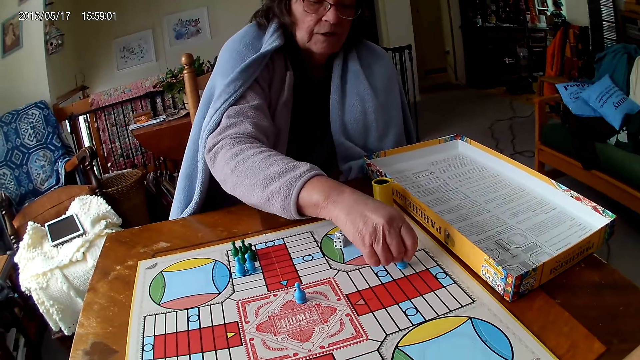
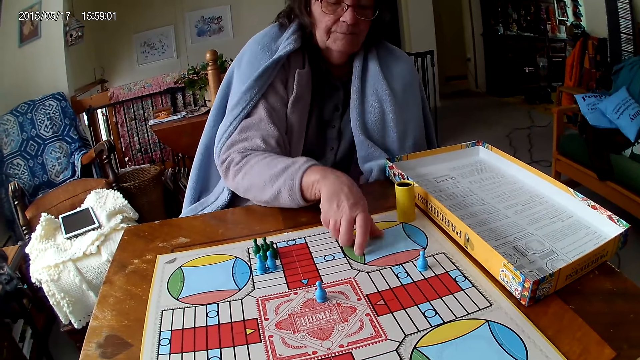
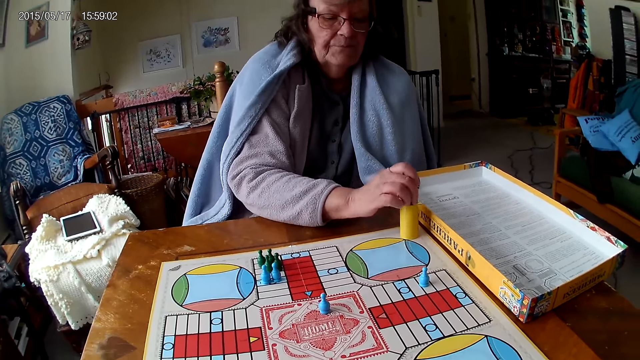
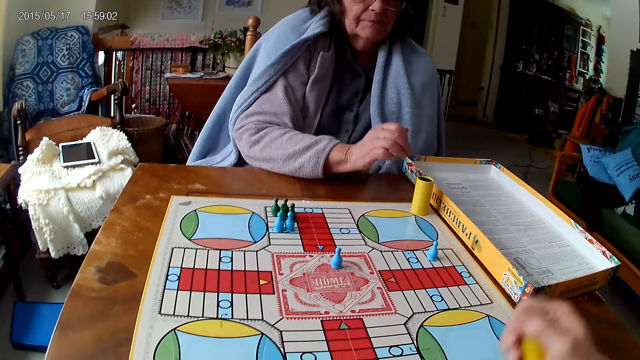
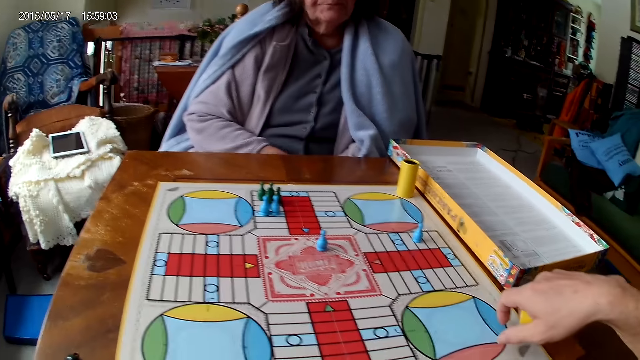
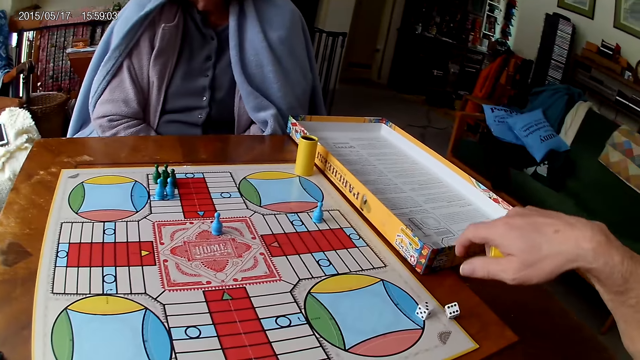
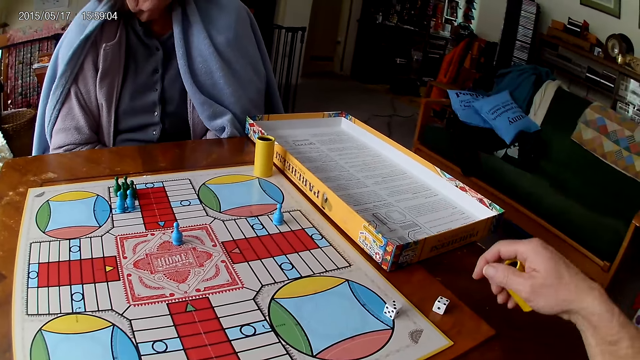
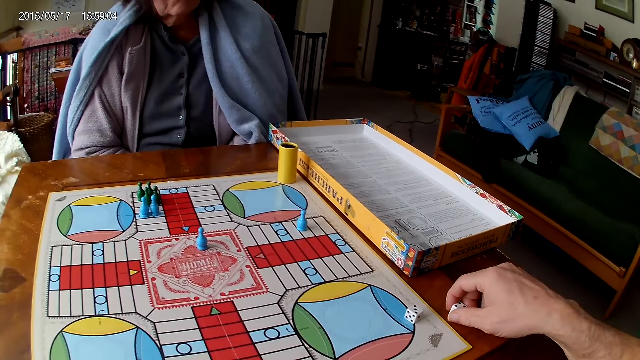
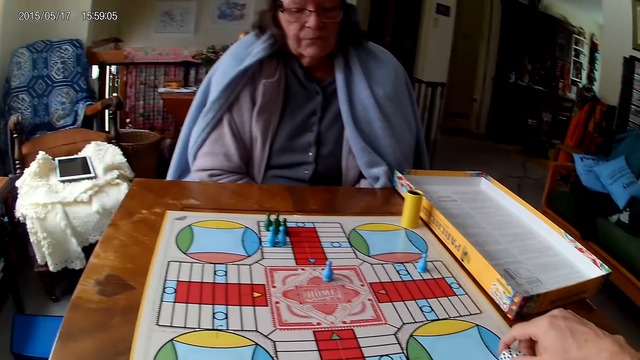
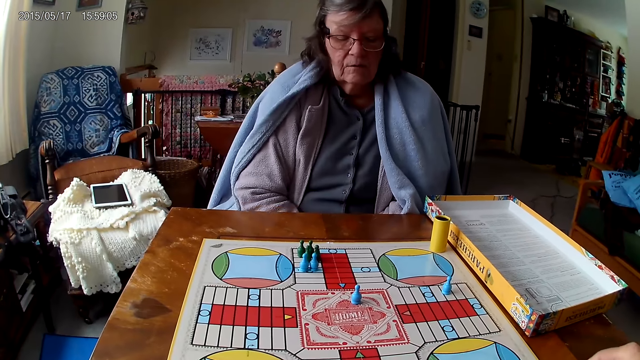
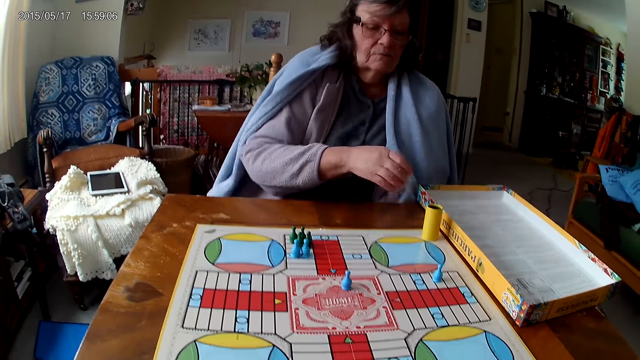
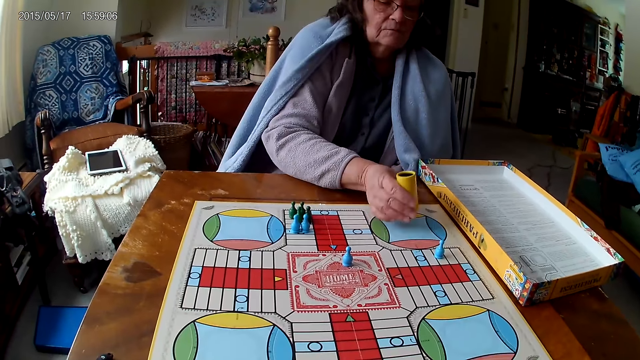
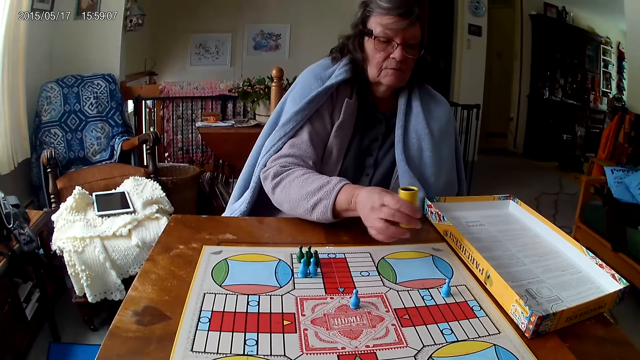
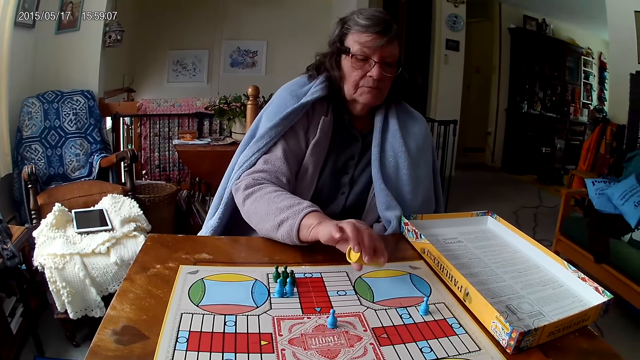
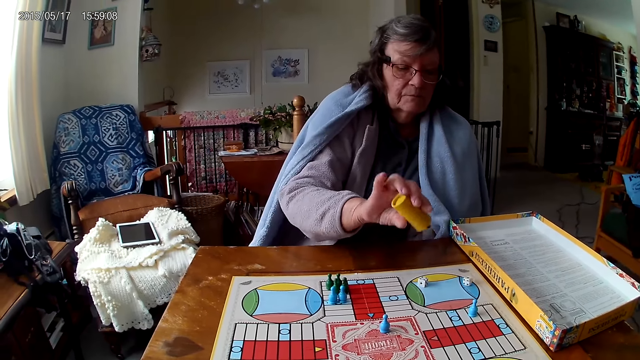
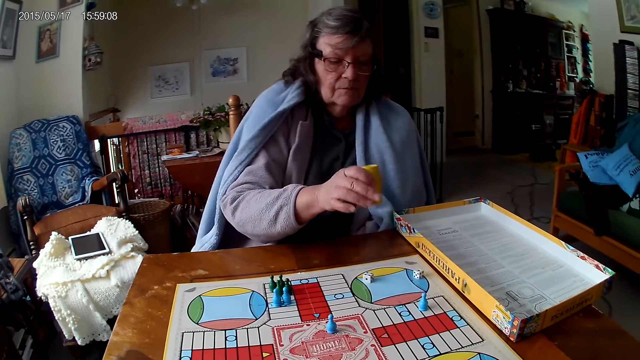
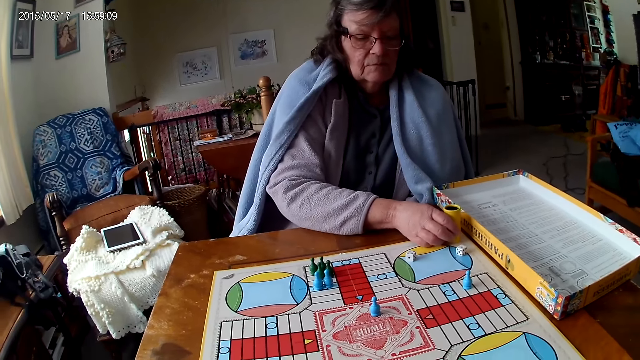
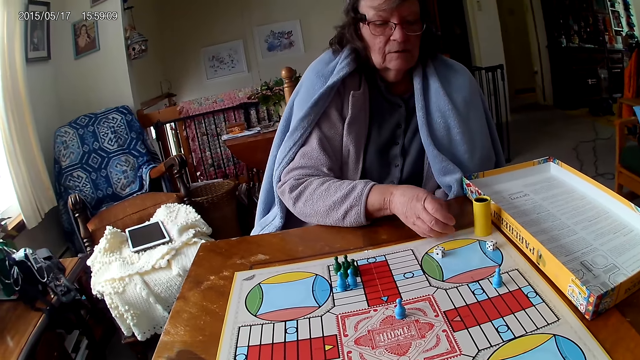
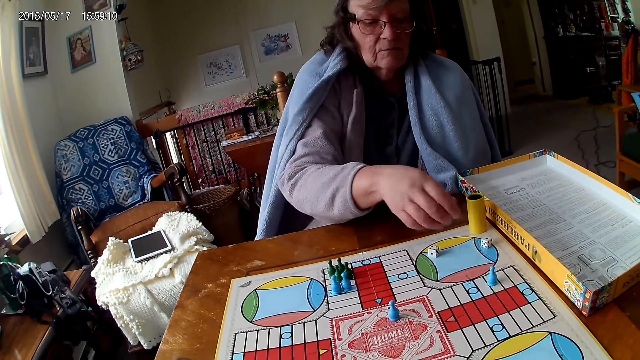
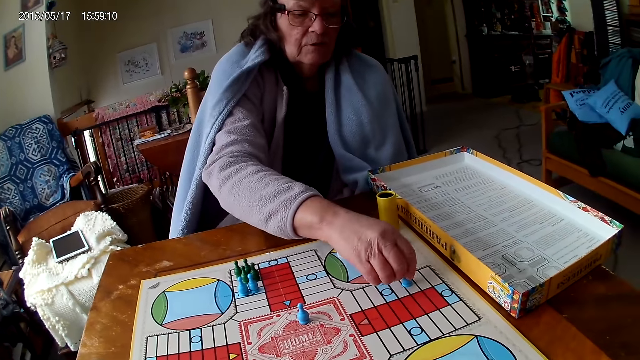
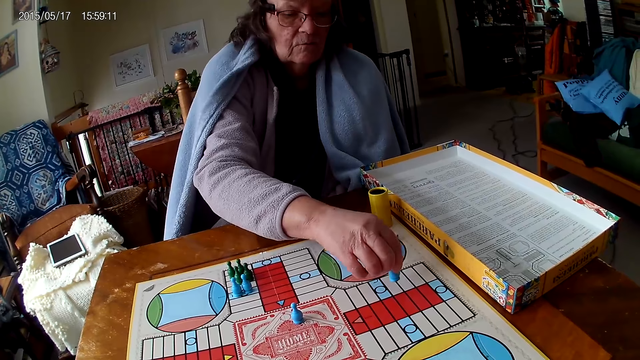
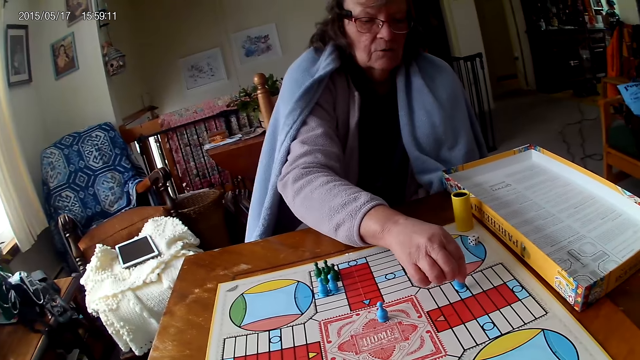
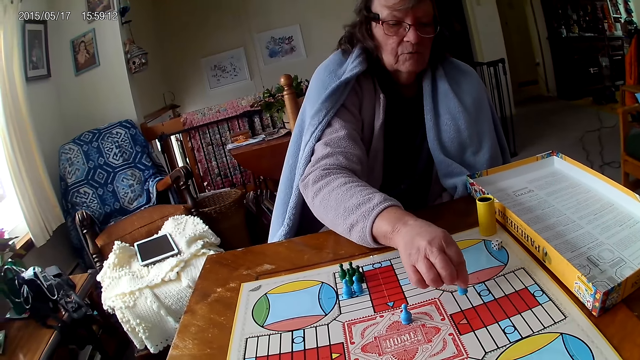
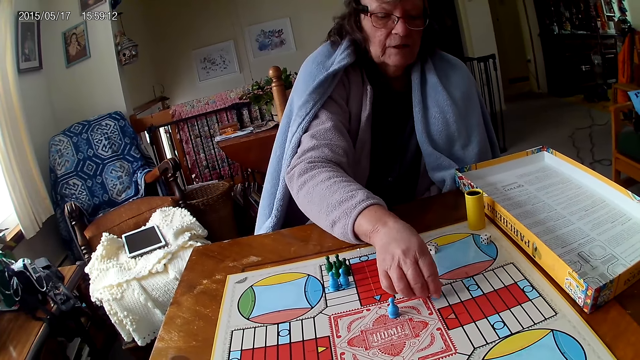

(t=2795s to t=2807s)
The camera wearer picks the dice. A woman picks her dice from the Ludo board with her right hand. The woman drops the dice into her container. The camera wearer shakes his container with his right hand. The woman spins the dice. The camera wearer drops the dice in his container on the table. He picks his dice from the Ludo board with his right hand. The woman shakes her container with her right hand. The camera wearer spins the dice. The woman drops the dice in her container on the Ludo board. The camera wearer drops the dice. The woman drops her container on the Ludo board. The camera wearer moves the dice. The woman moves a piece on the Ludo board with her right hand.

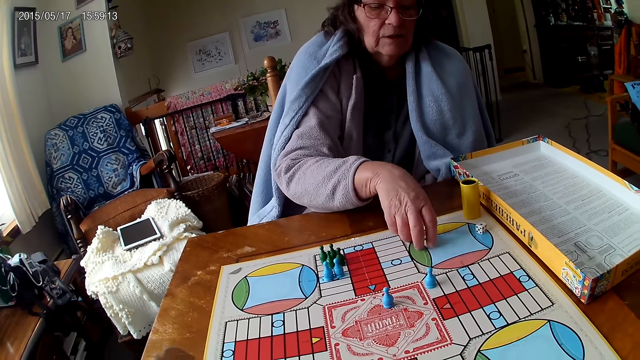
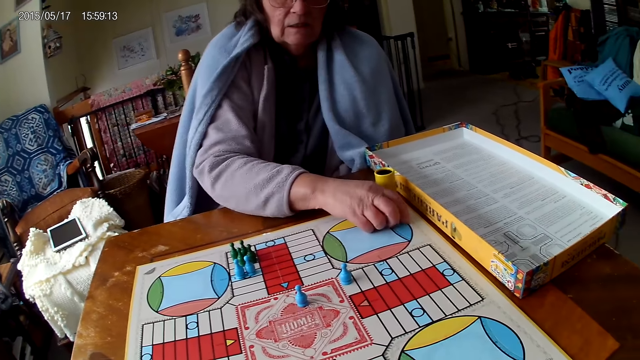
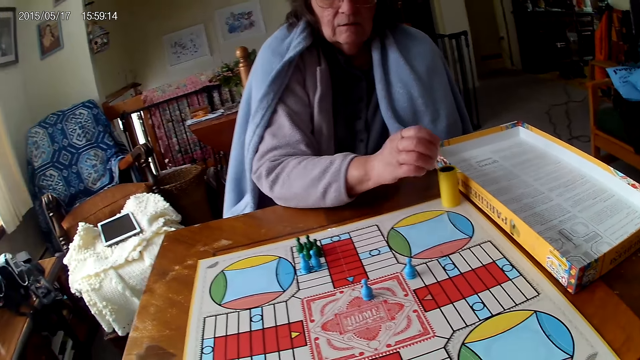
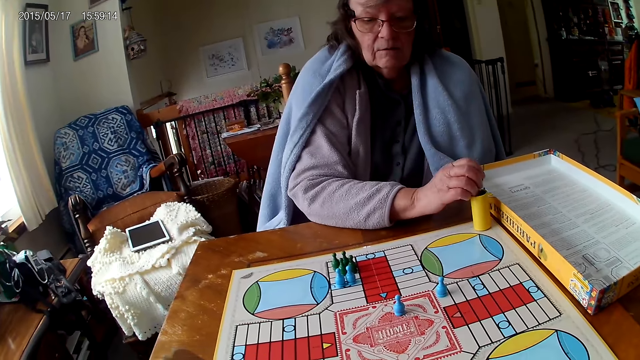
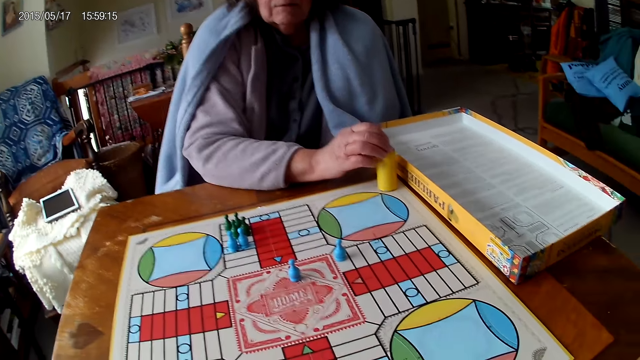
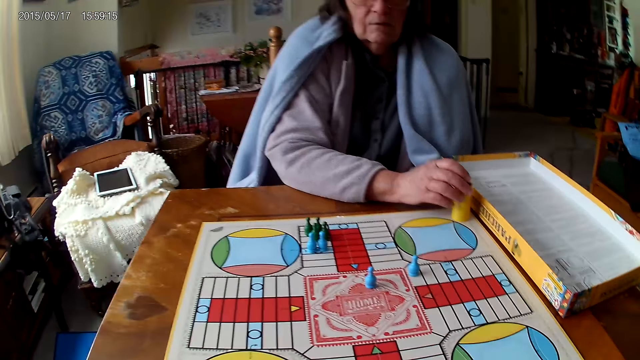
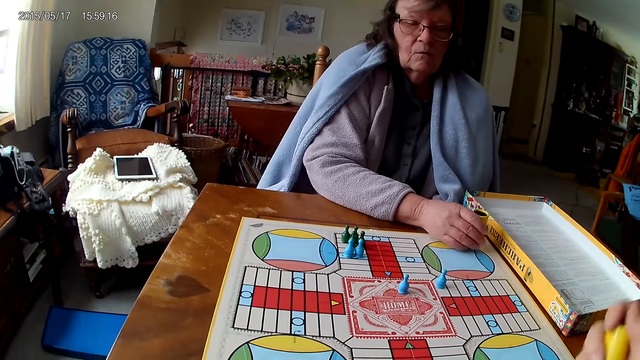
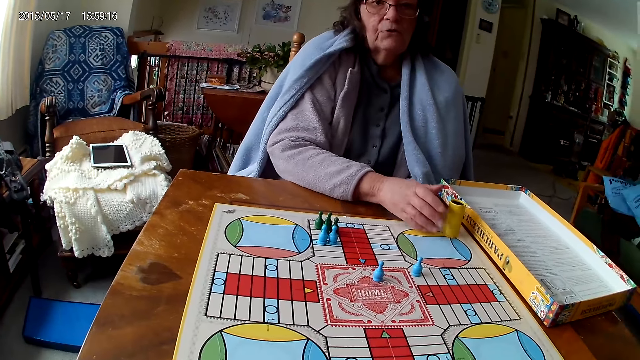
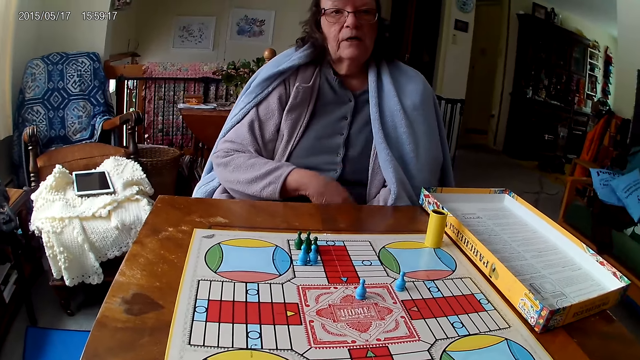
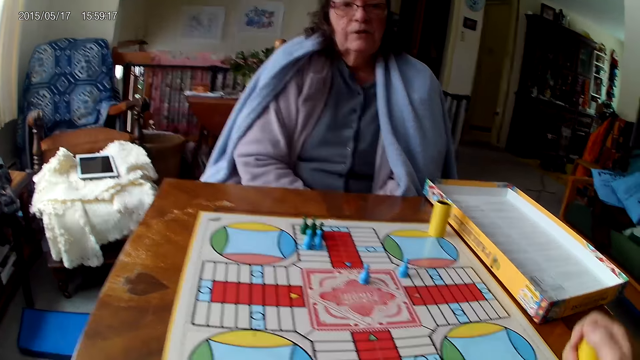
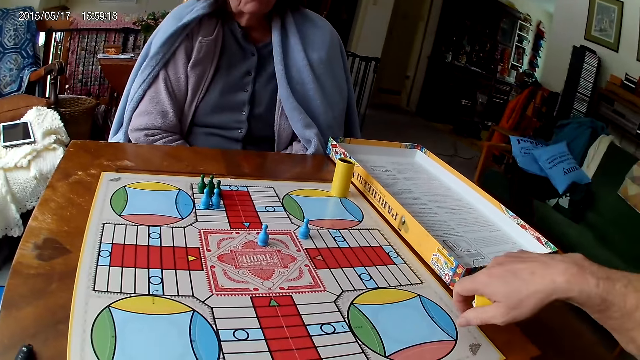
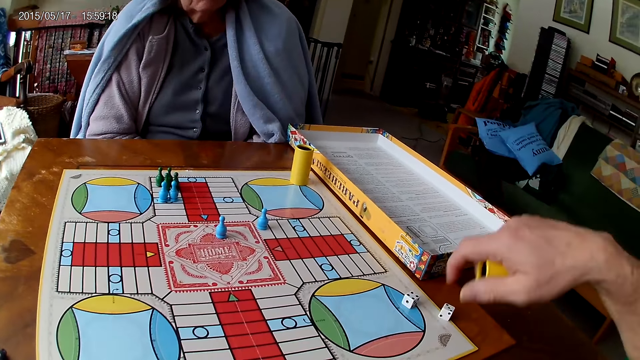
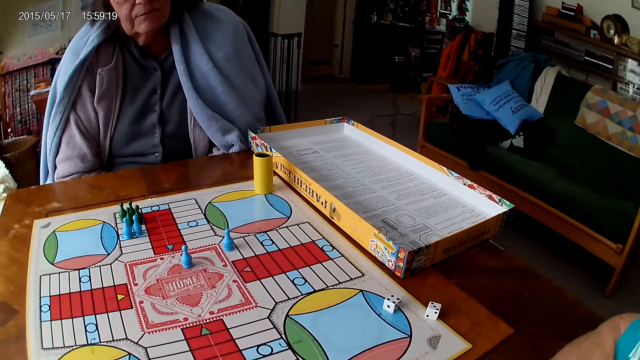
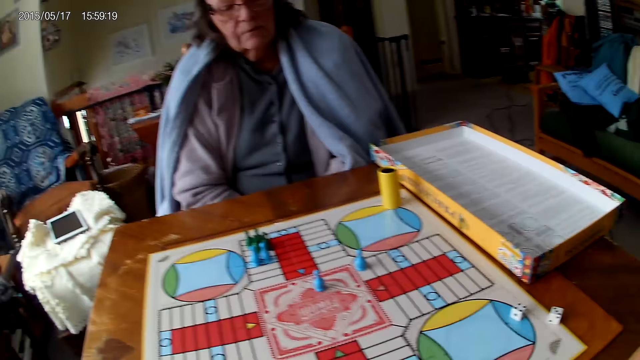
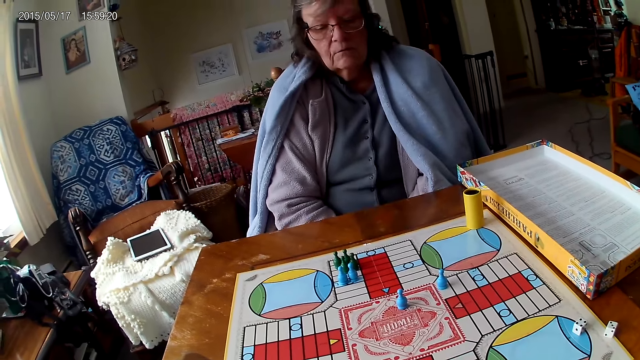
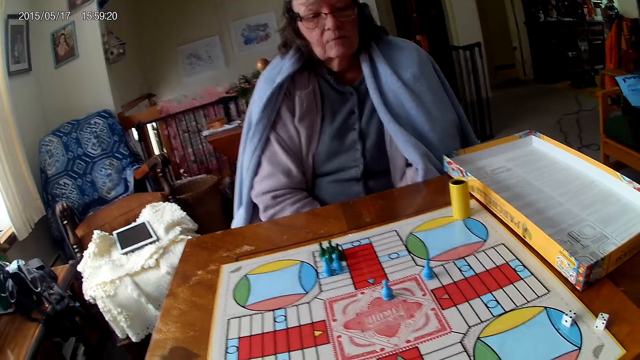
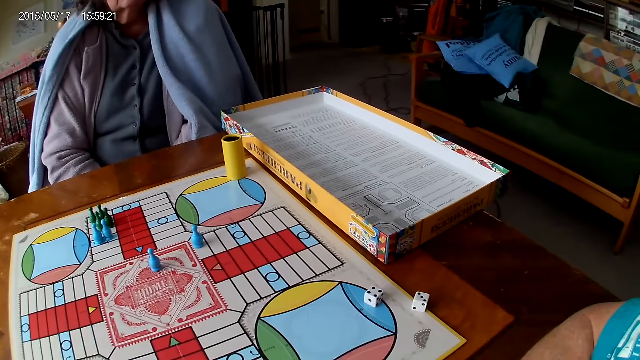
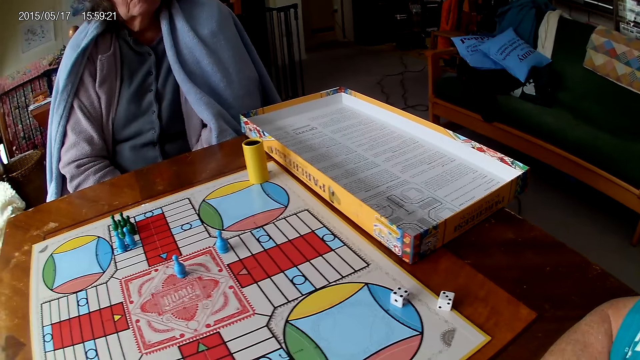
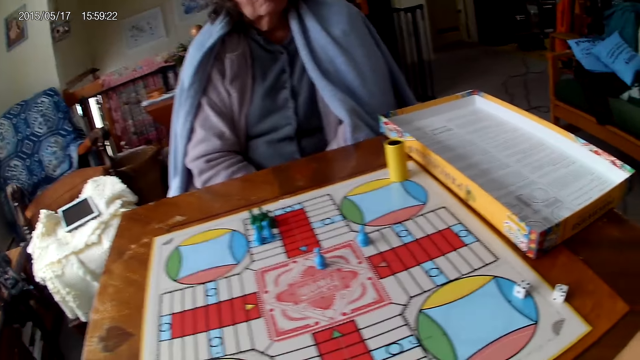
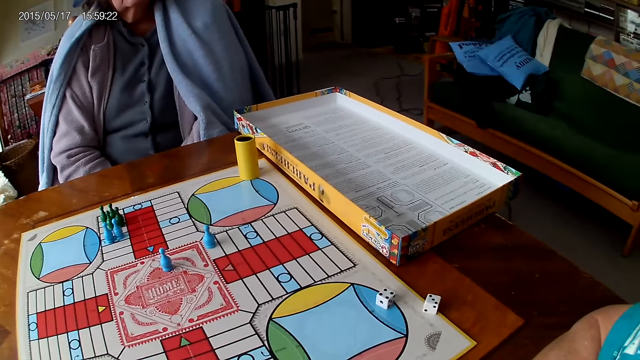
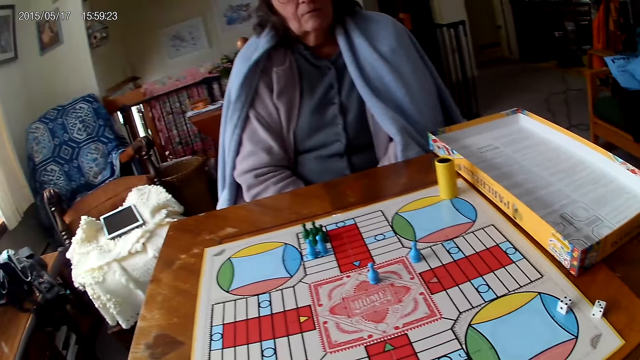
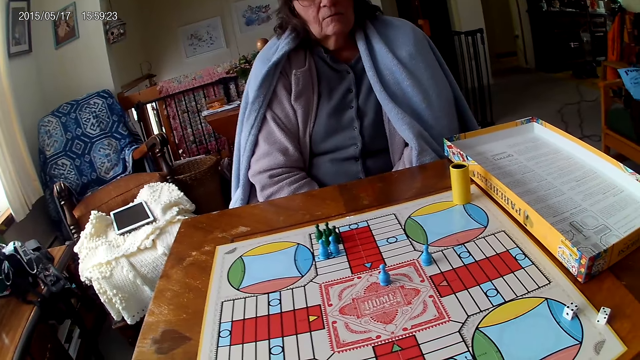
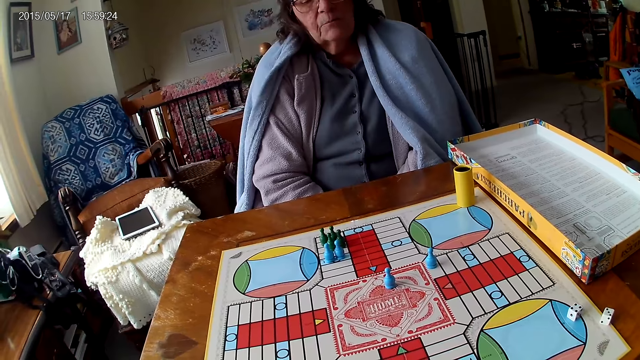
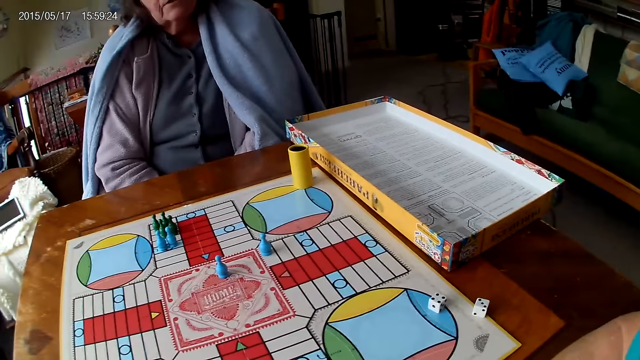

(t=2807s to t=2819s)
The camera wearer picks the dice. A woman picks her dice from the Ludo board with her right hand. The camera wearer drops the dice. The woman drops the dice into her container. The woman spins the dice. The camera wearer shakes his container with his right hand. He drops the dice in his container on the table. The woman drops the dice. The camera wearer interacts with the woman.
